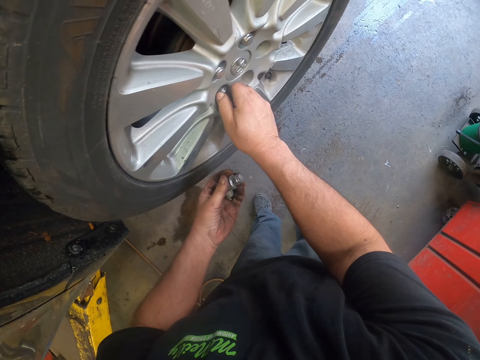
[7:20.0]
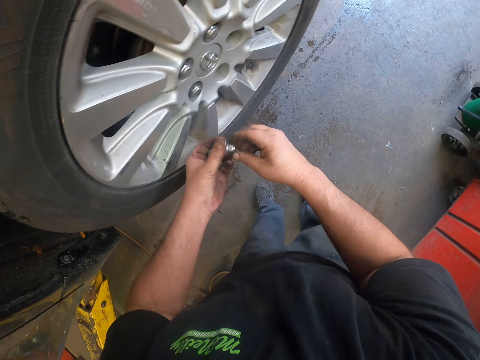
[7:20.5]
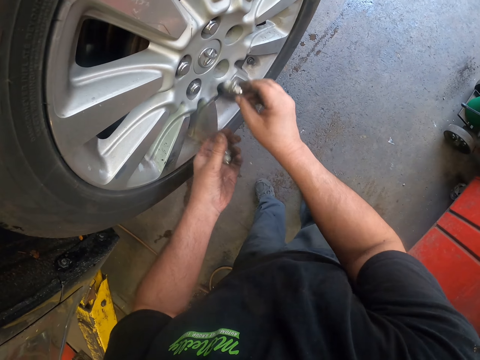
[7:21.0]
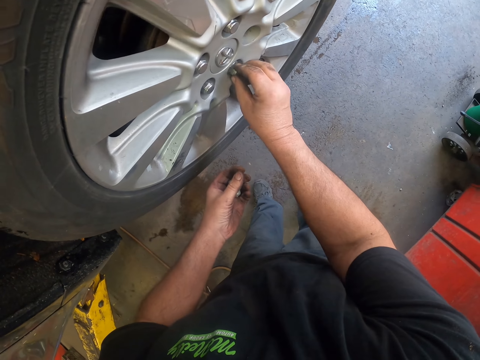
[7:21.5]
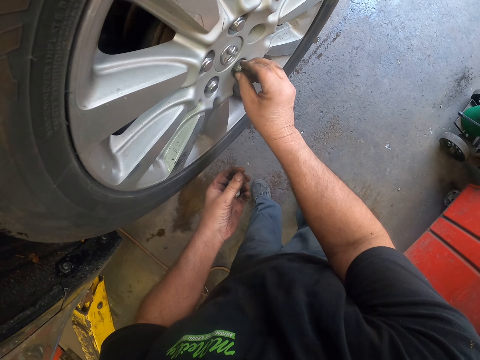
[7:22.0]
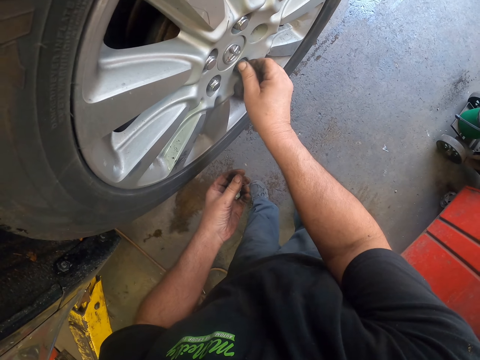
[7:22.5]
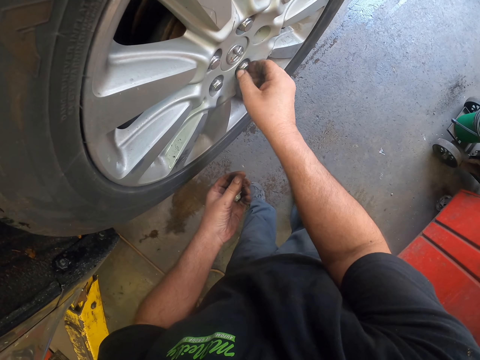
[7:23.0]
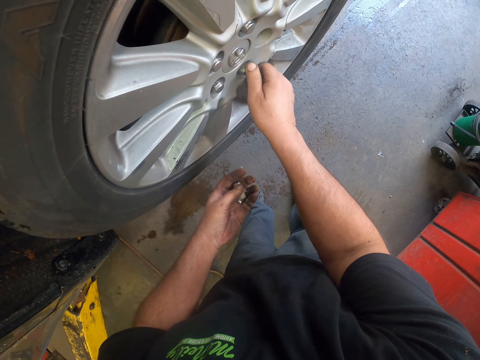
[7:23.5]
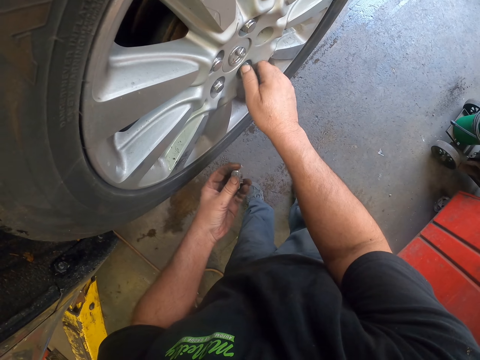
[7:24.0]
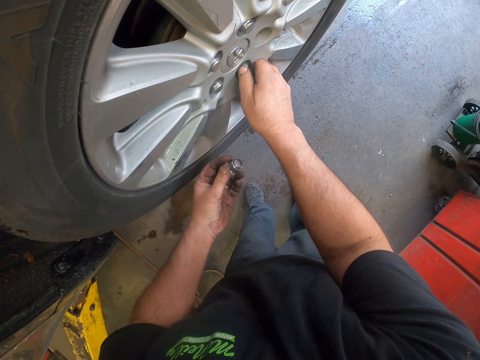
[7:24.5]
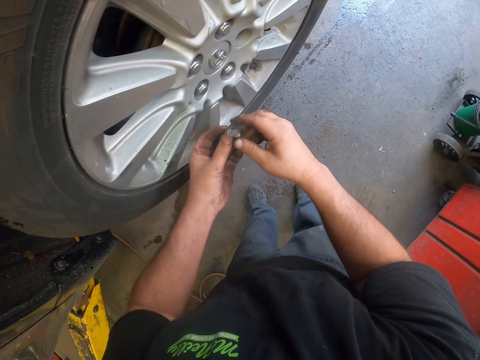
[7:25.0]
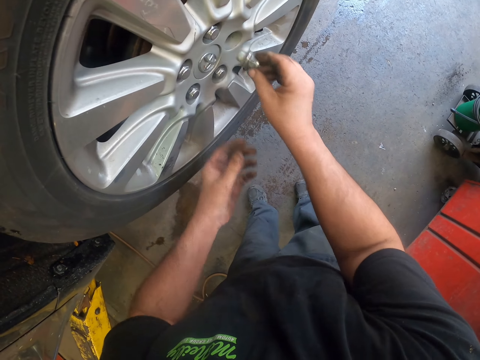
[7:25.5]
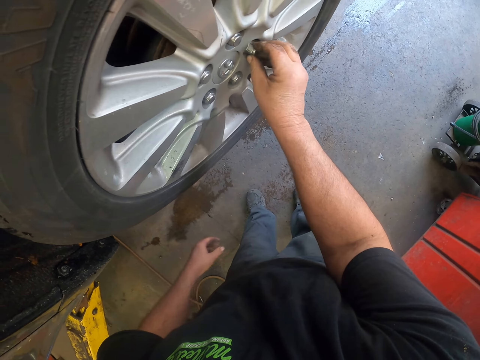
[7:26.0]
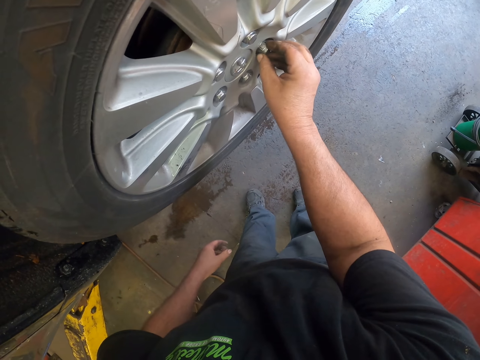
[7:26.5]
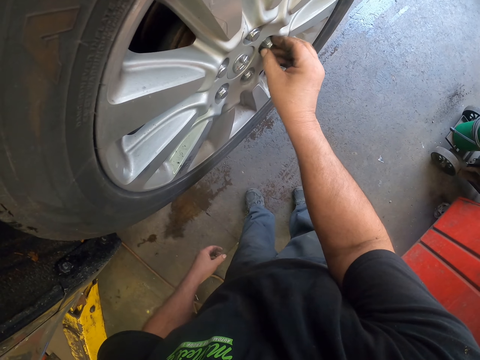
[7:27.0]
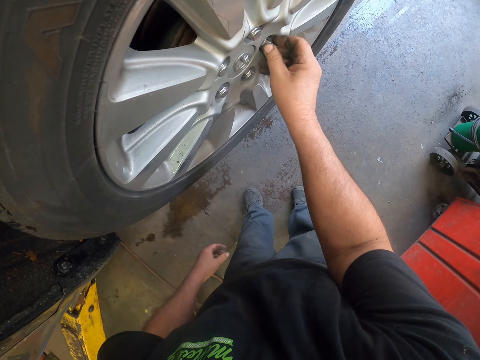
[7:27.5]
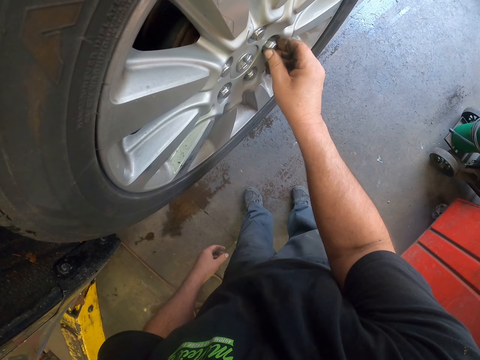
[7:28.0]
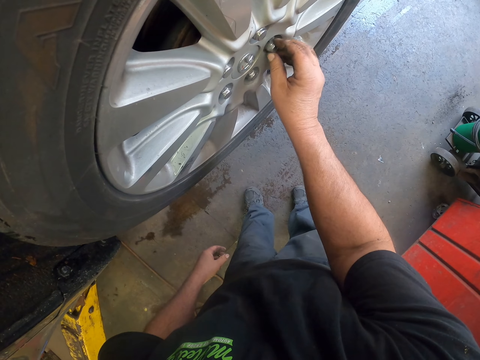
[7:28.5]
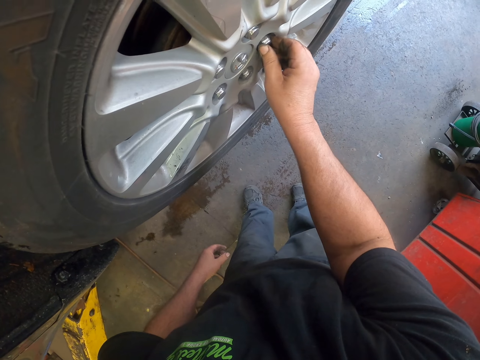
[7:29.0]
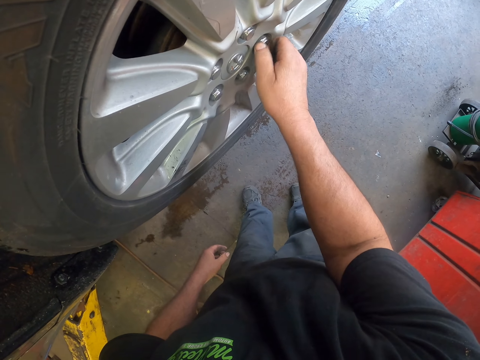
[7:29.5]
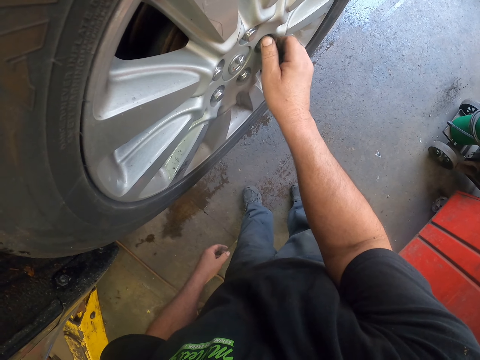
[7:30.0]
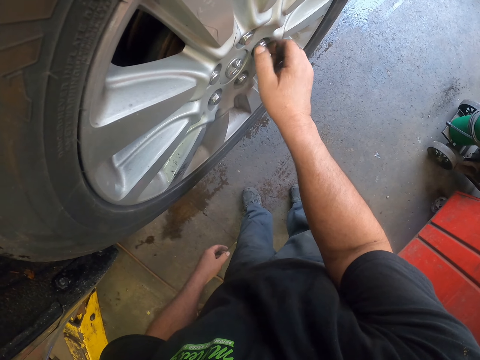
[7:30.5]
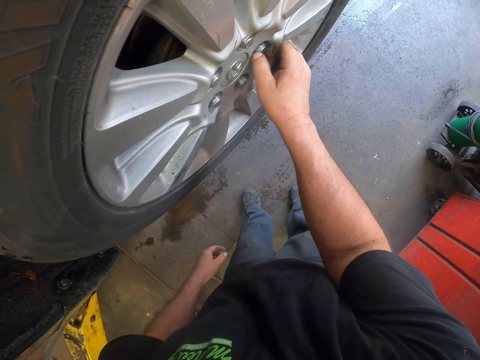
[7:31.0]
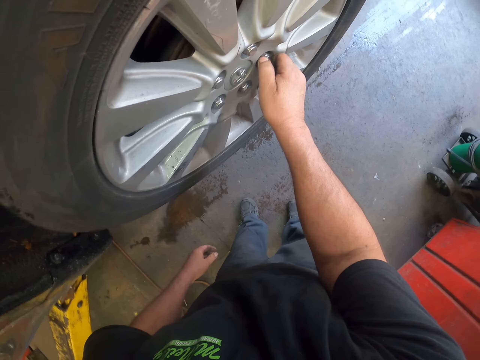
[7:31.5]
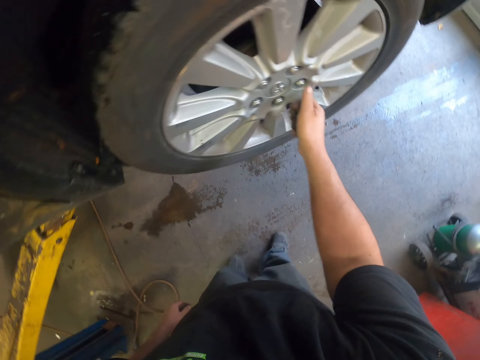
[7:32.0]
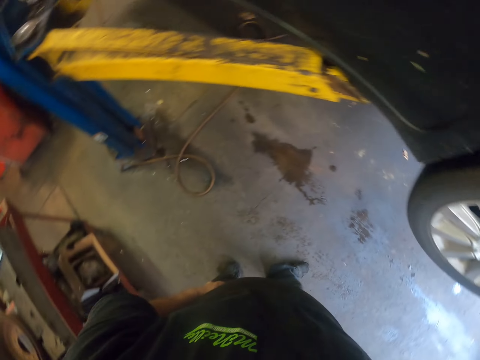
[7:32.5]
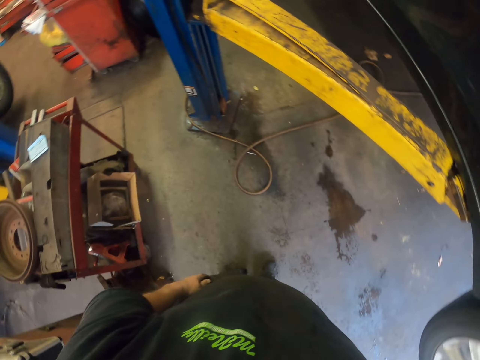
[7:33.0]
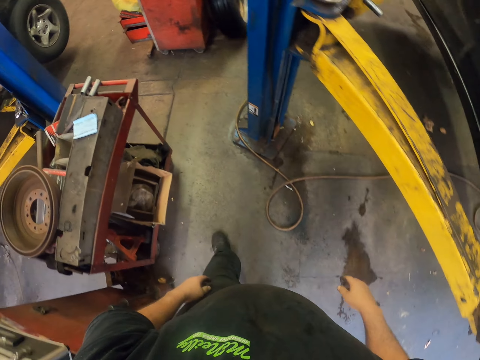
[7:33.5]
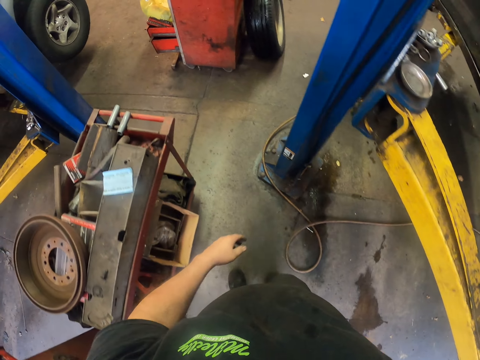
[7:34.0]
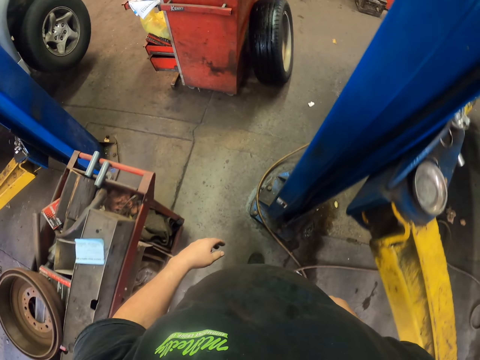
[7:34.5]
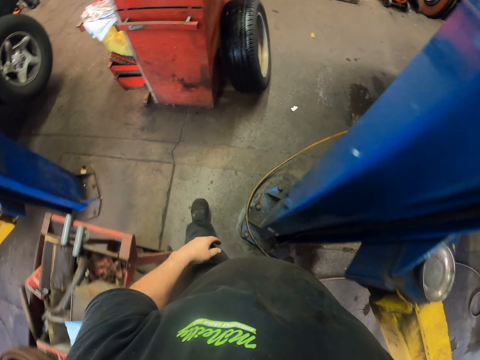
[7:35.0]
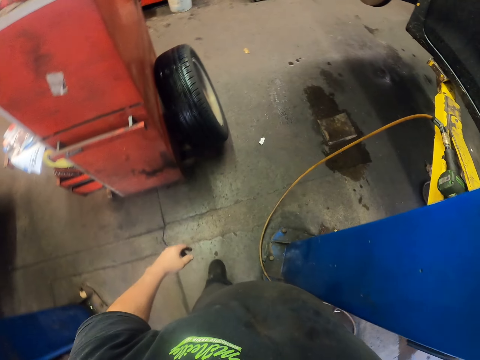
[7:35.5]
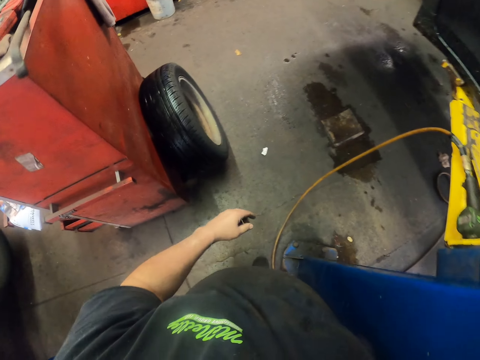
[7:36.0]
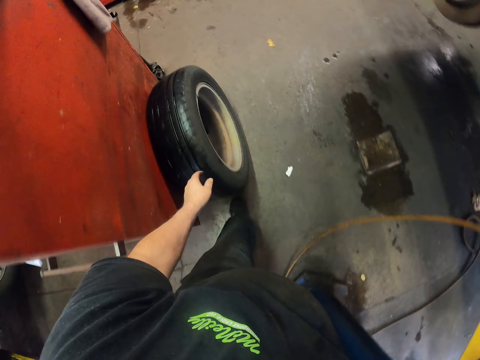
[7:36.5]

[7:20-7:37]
The camera wearer takes a wheel bolt. They tighten a wheel bolt on the wheel. They take a wheel bolt. They tighten a wheel bolt on the wheel. They turn around. They walk towards a tire.

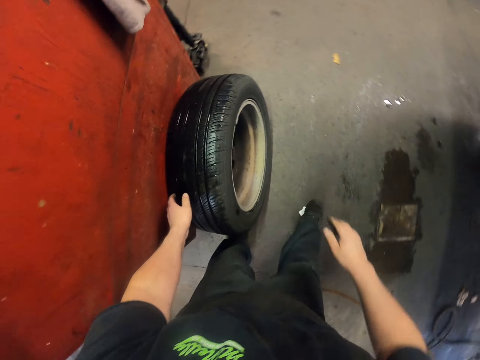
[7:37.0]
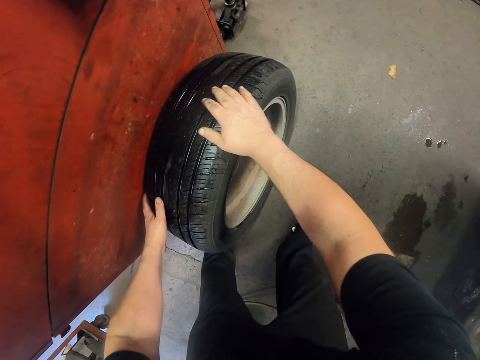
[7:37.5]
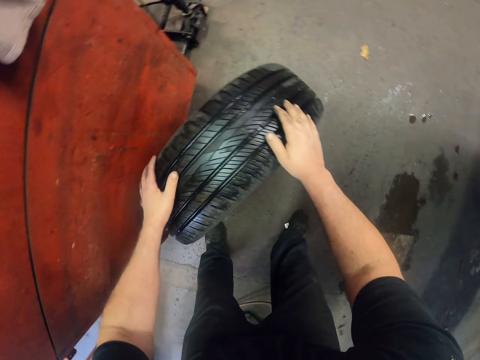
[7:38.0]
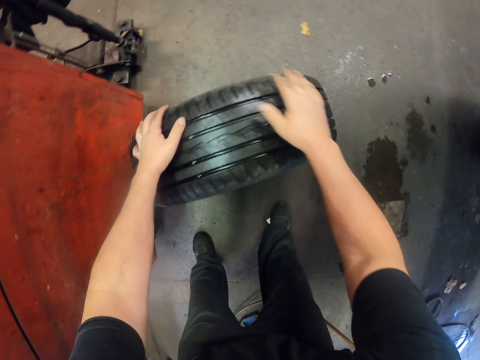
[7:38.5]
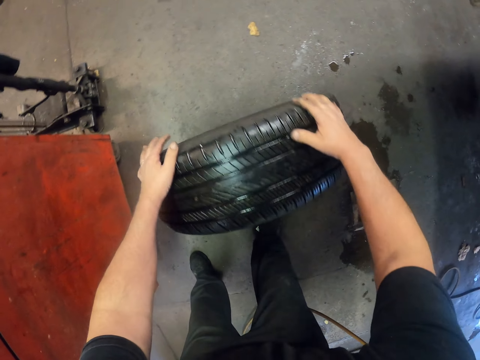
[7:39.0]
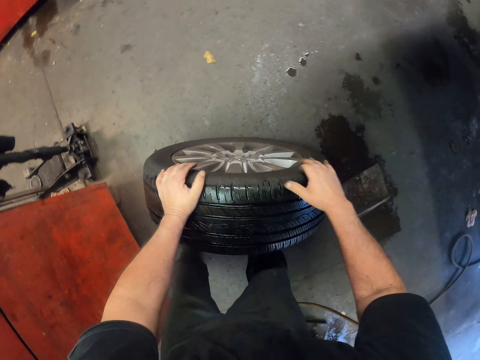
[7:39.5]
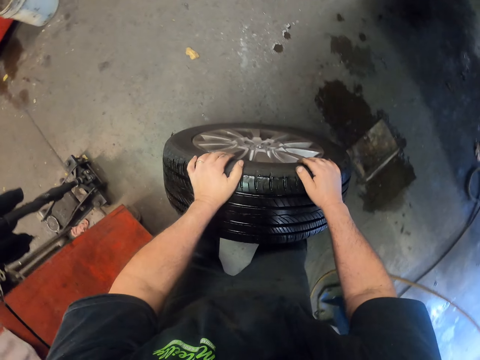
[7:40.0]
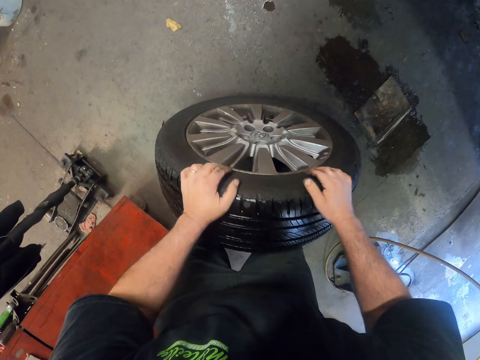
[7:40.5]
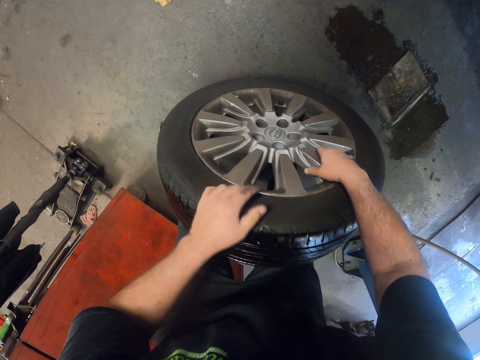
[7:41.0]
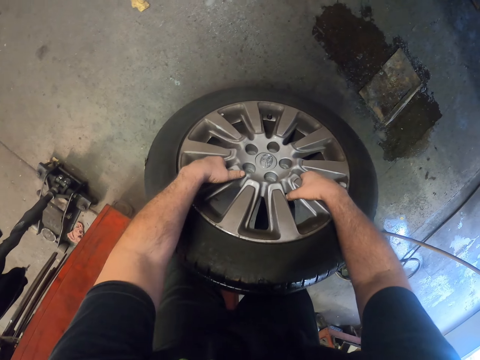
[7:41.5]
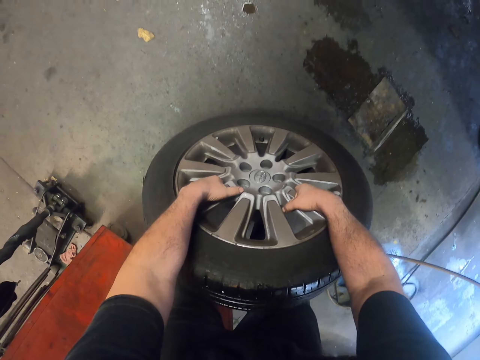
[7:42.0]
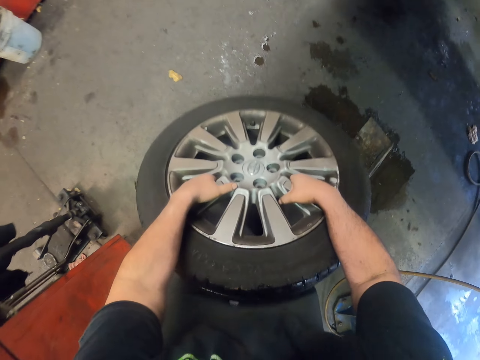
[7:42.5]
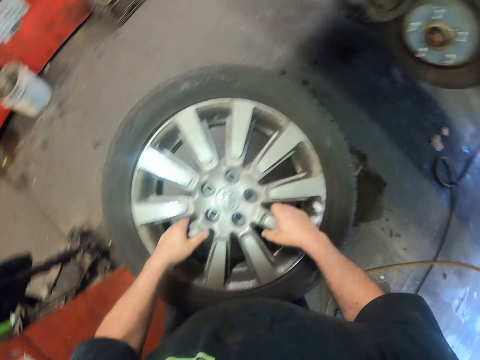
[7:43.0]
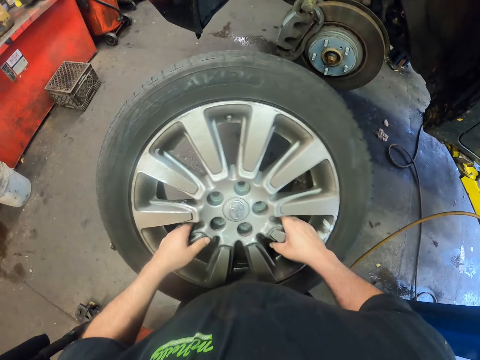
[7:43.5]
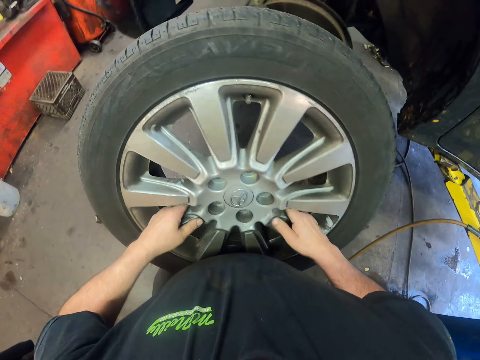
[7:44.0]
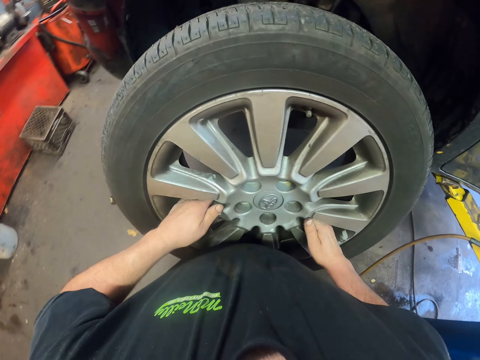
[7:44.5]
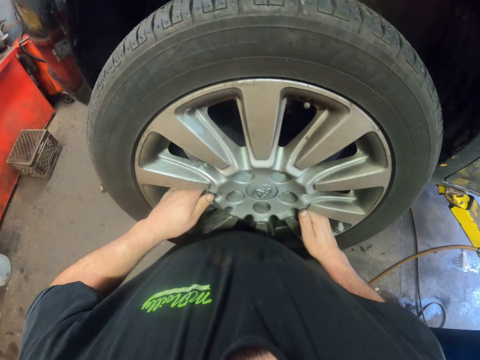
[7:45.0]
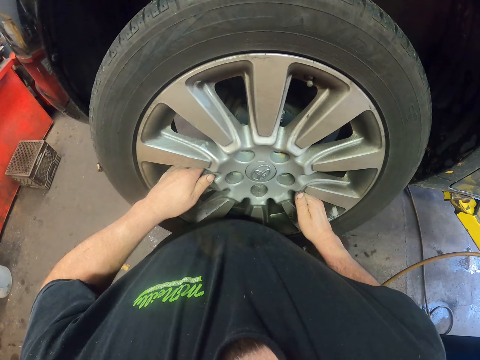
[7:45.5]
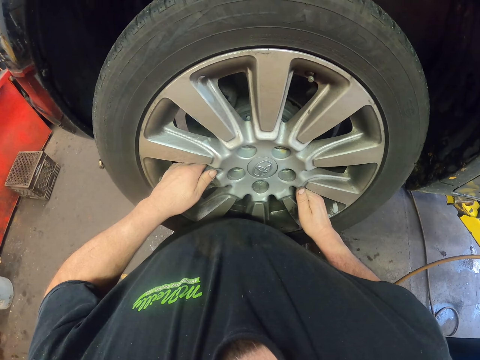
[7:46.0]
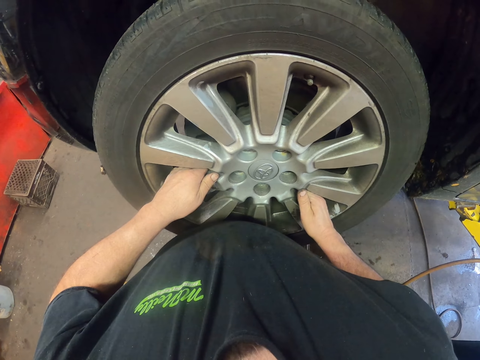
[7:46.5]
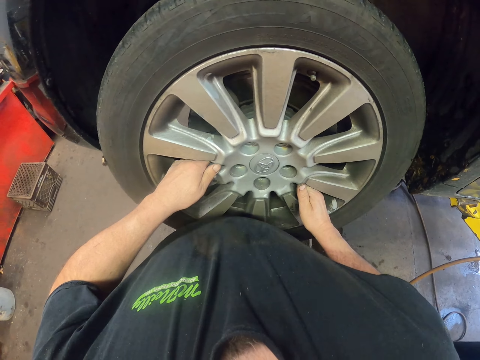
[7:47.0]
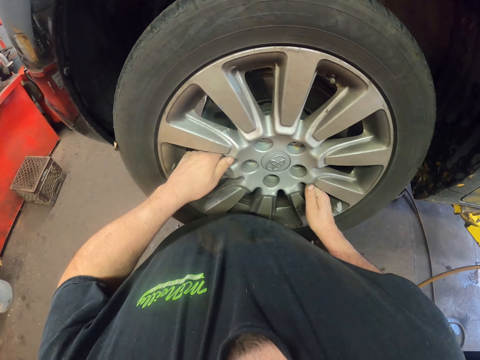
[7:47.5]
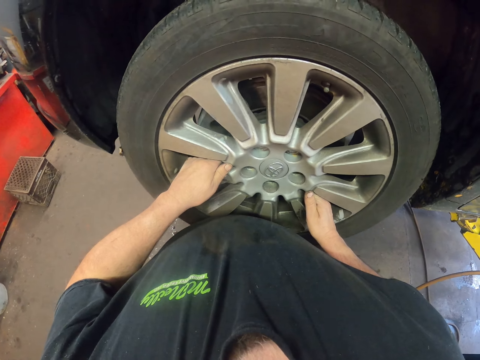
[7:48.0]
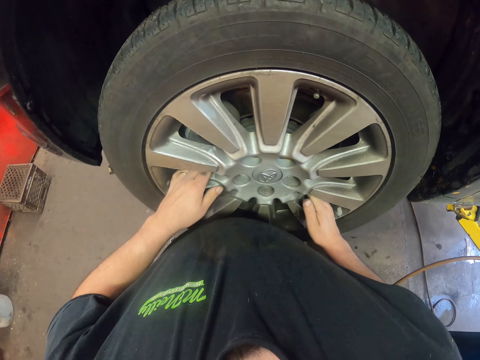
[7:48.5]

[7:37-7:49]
The camera wearer holds the tyre. They take the tire. They carry the tire. They place the tyre. They assemble the tire on the car.
